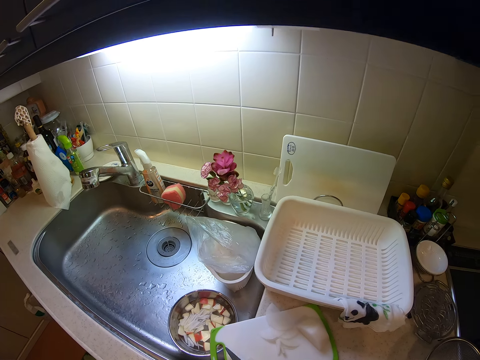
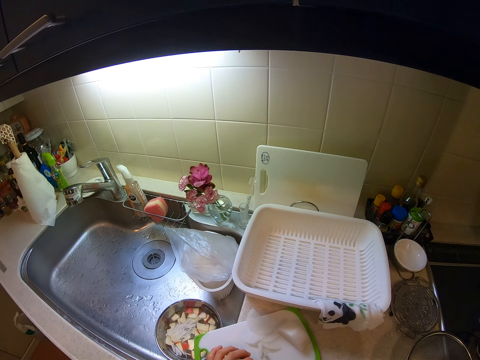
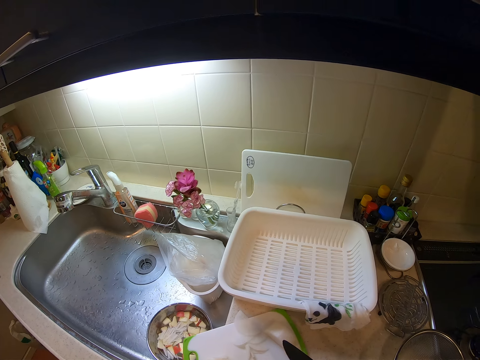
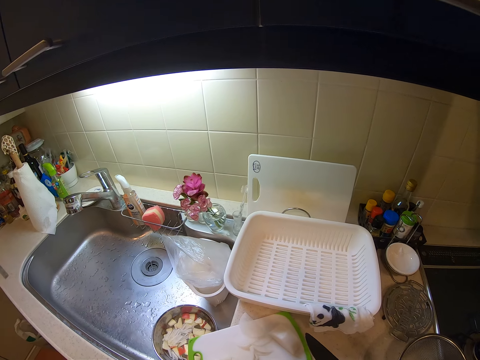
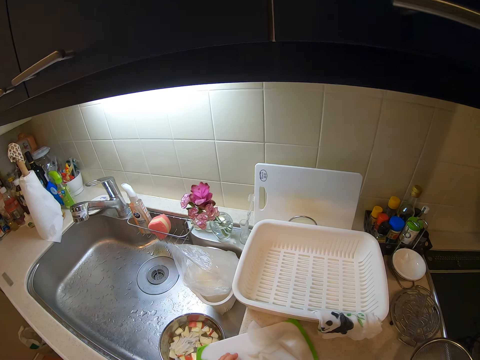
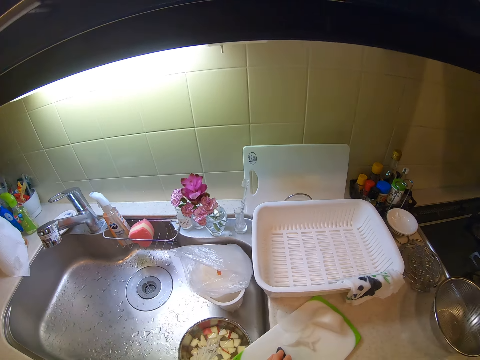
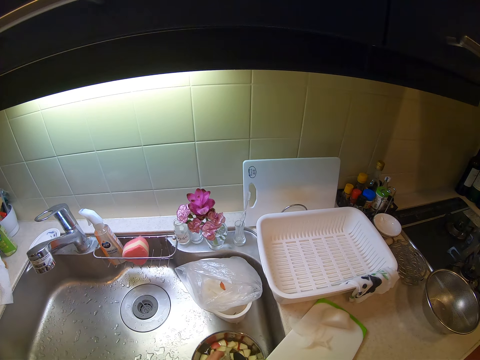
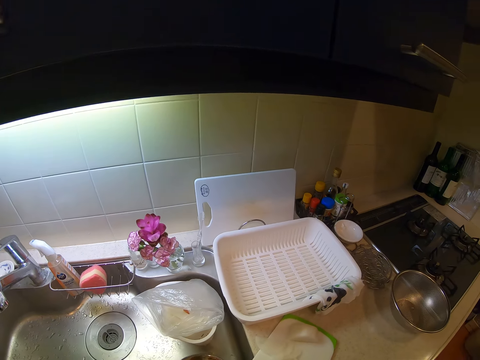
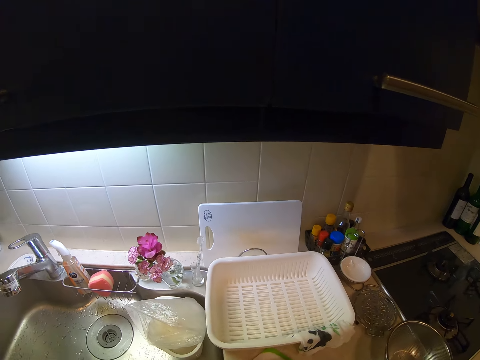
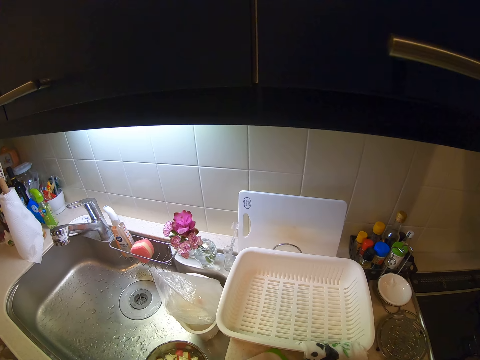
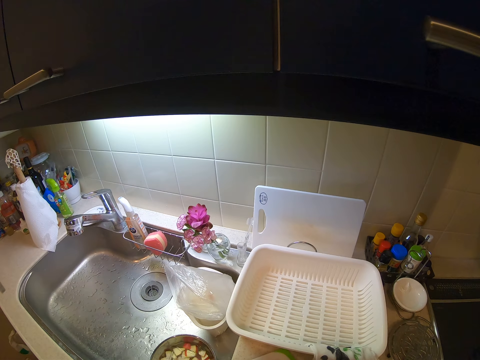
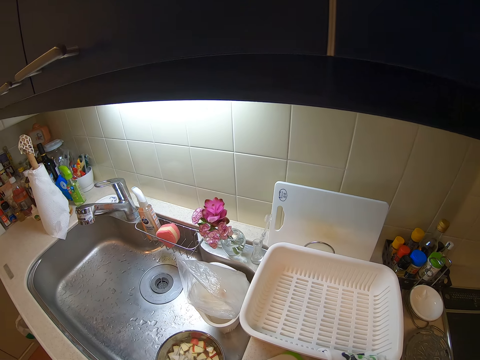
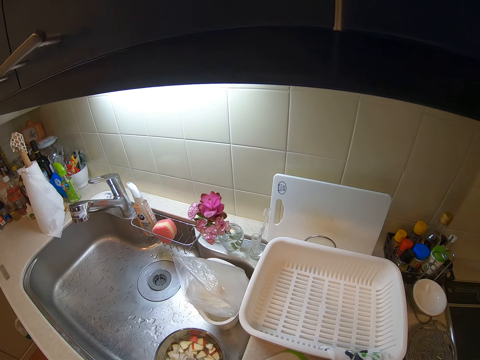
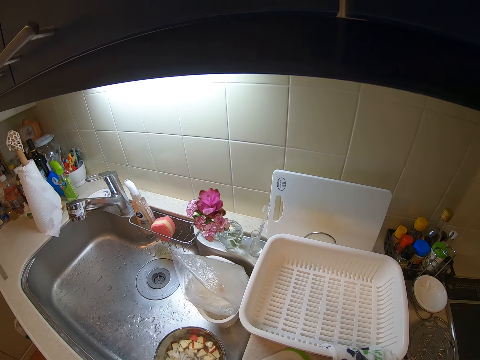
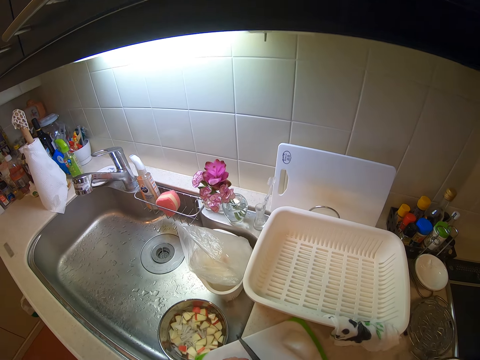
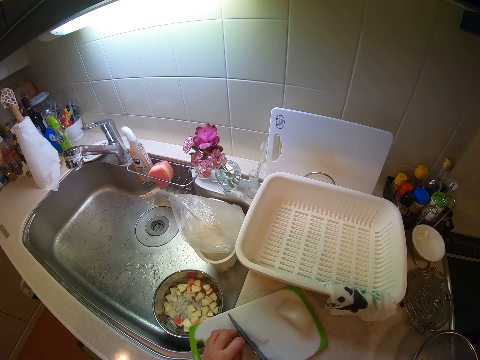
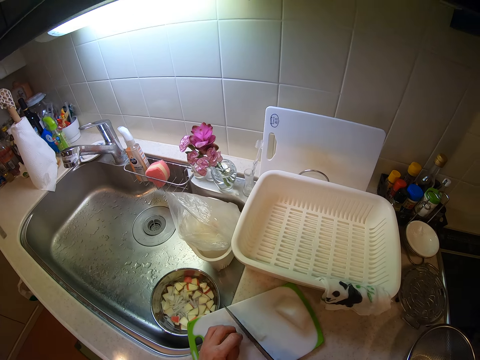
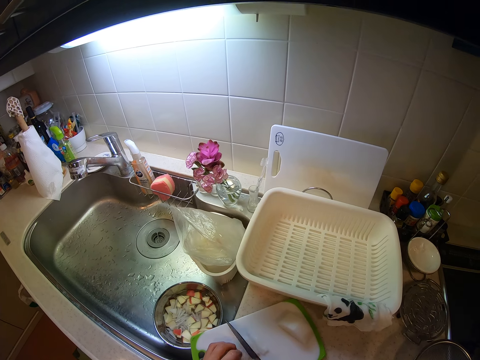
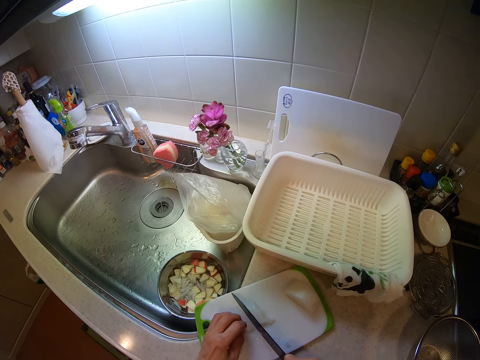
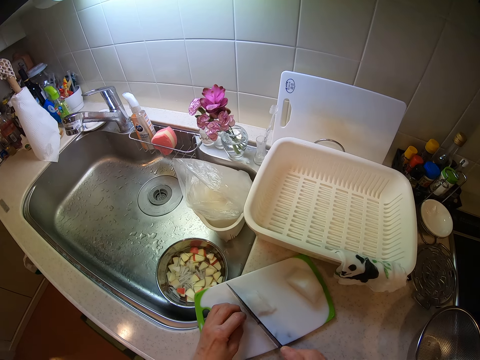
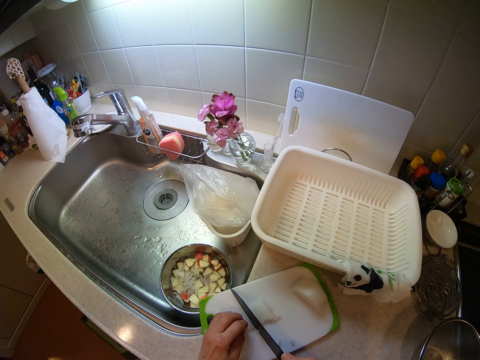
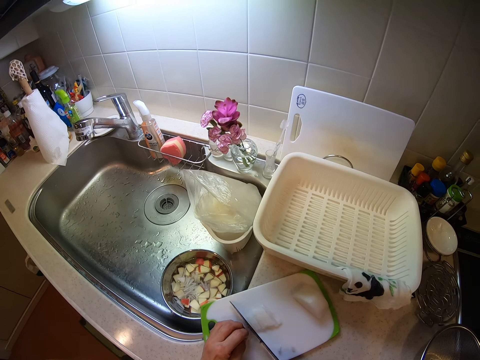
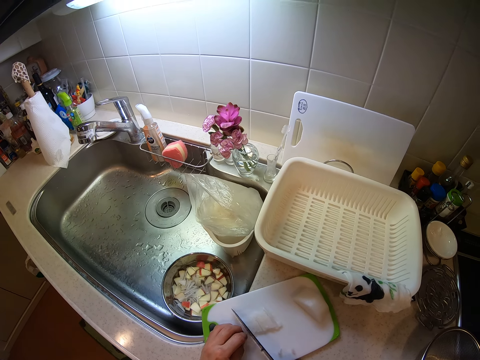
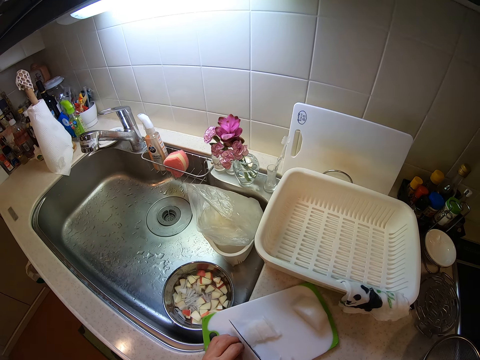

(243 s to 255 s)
The camera wearer turns the knife and removes pieces of something from the knife using his left hand. He picks pieces of something from the chopping board with the knife. He drops the pieces of the slice of yam on the knife into the stainless steel bowl of water in the sink. He cuts the slice of yam on the chopping board with the knife.

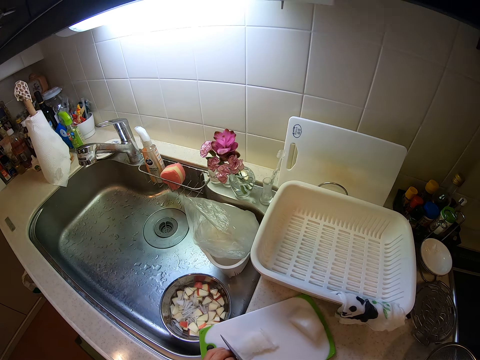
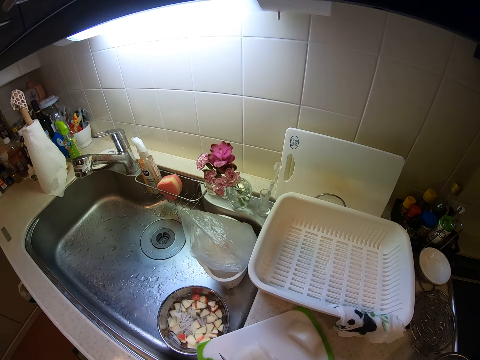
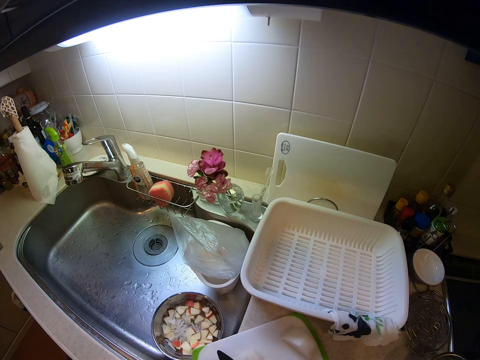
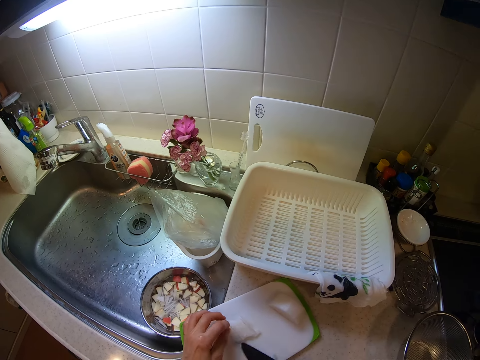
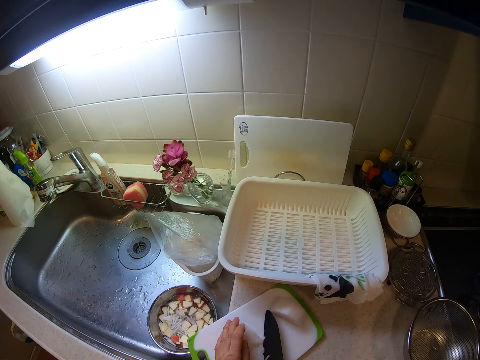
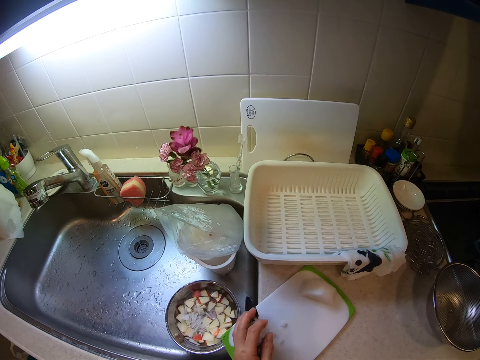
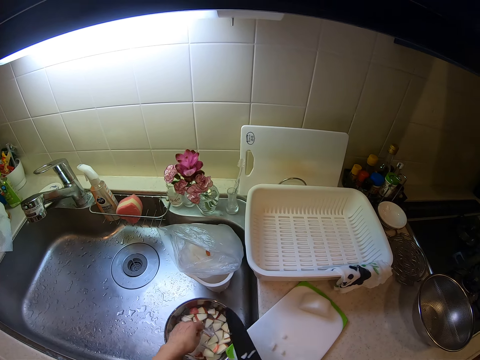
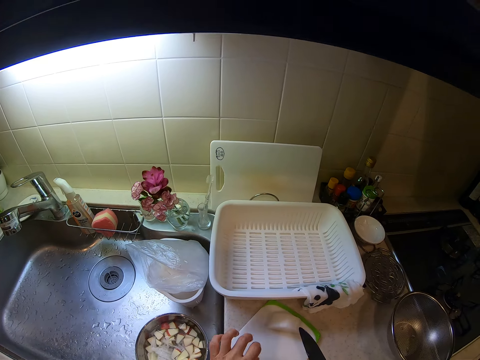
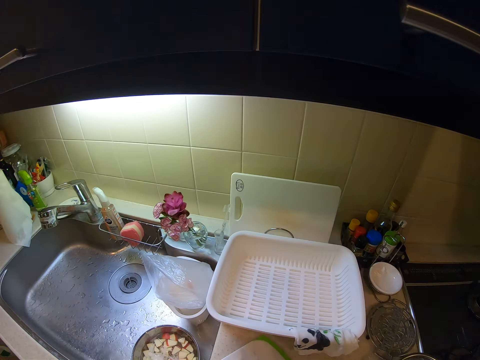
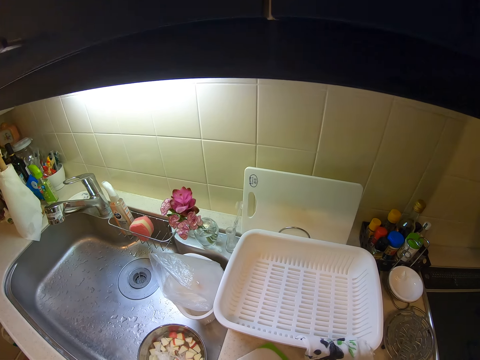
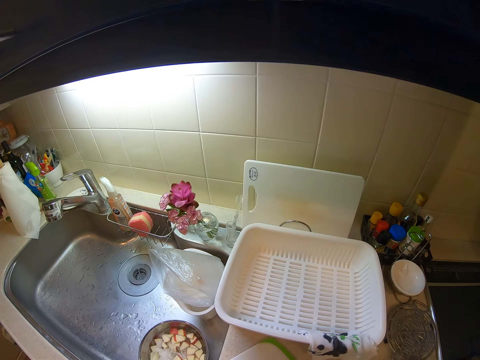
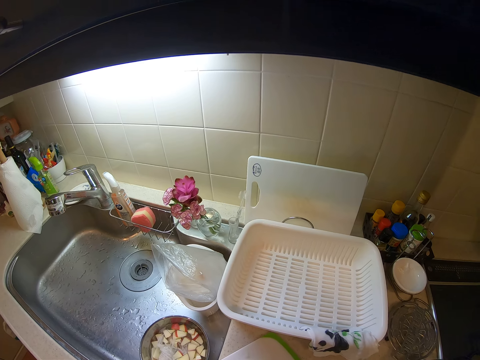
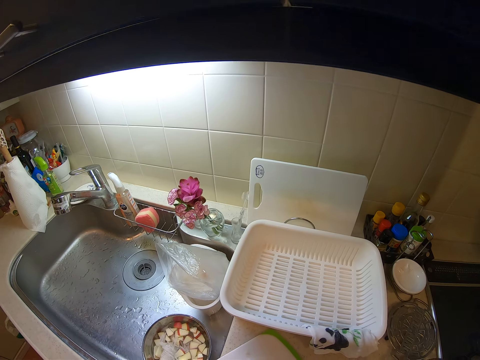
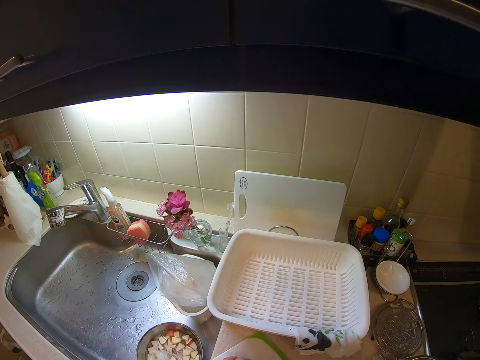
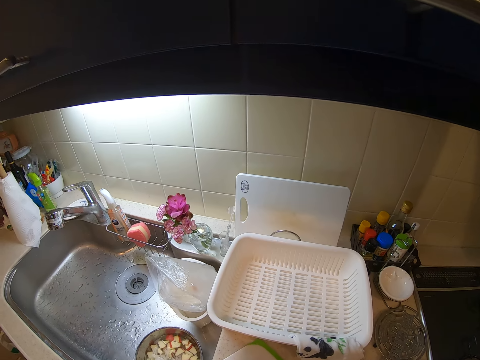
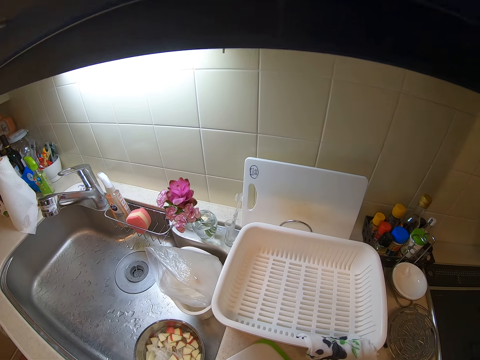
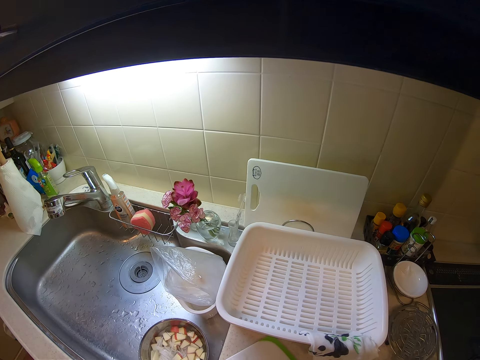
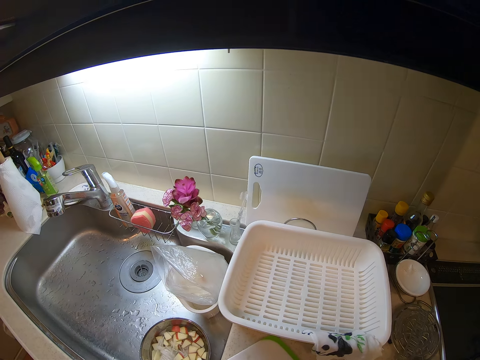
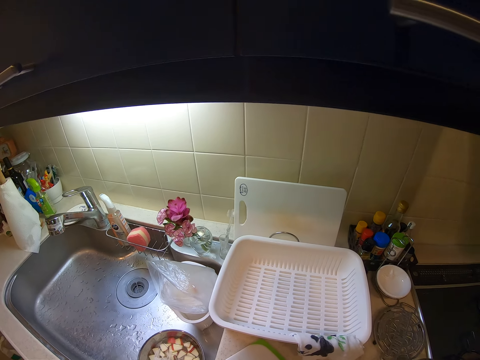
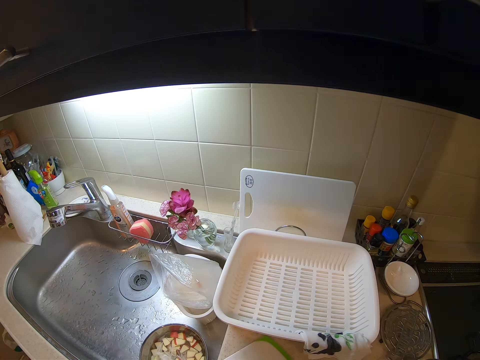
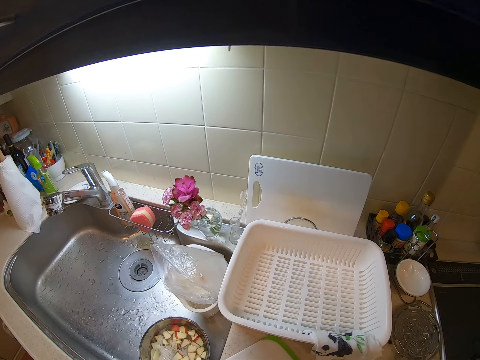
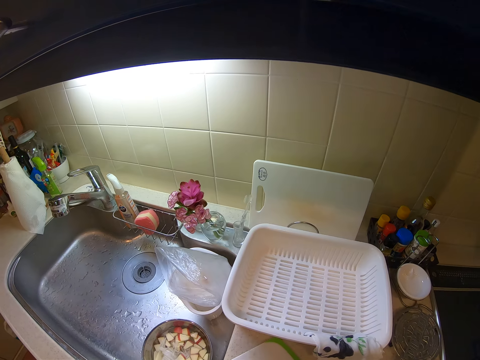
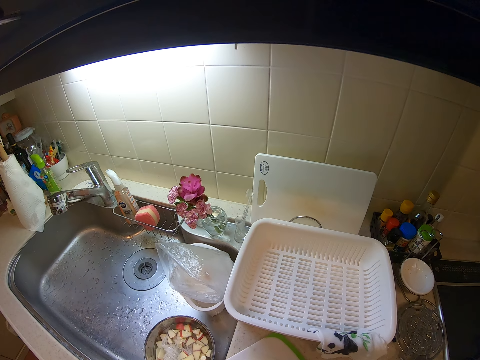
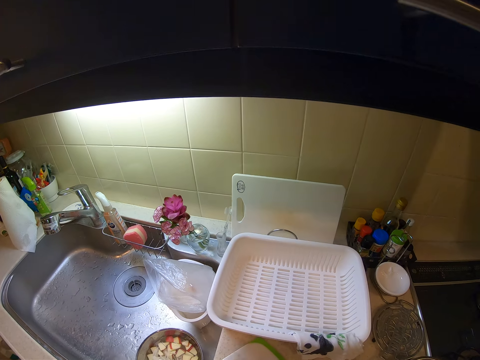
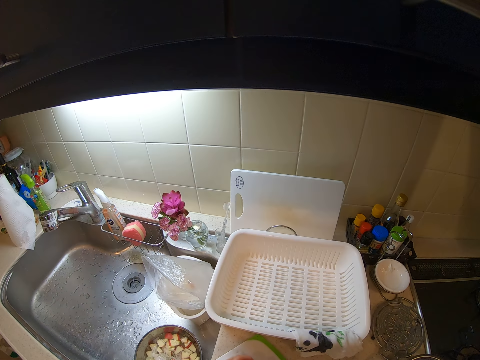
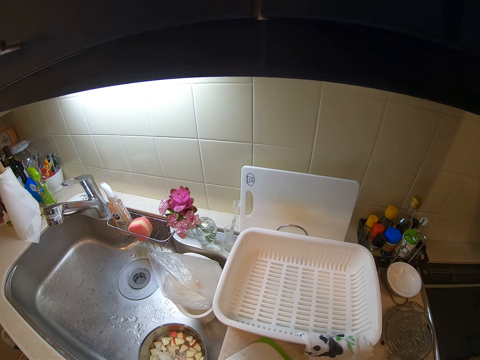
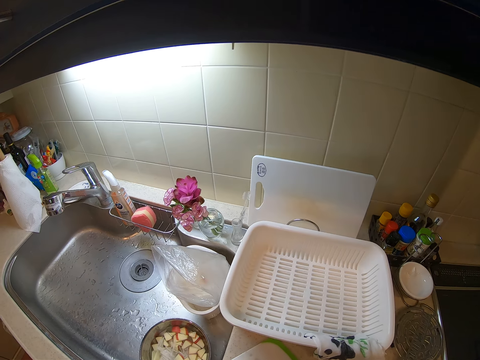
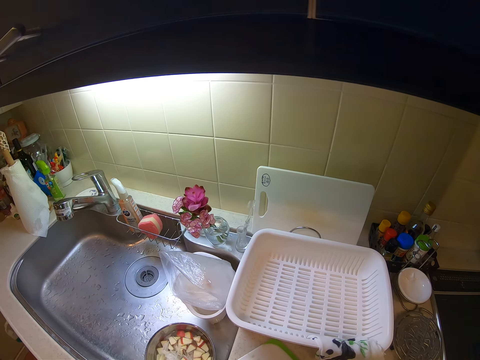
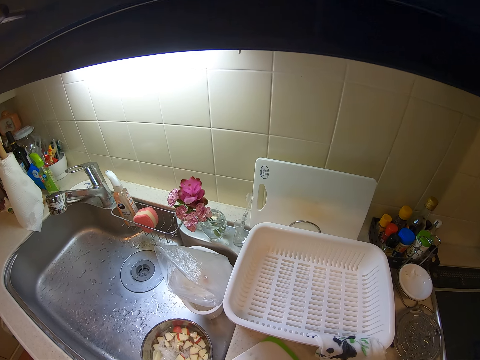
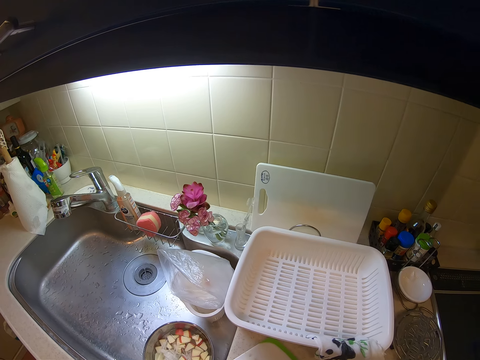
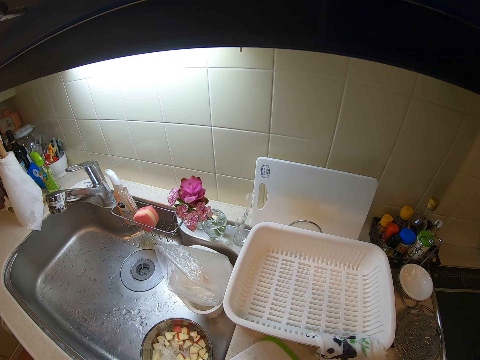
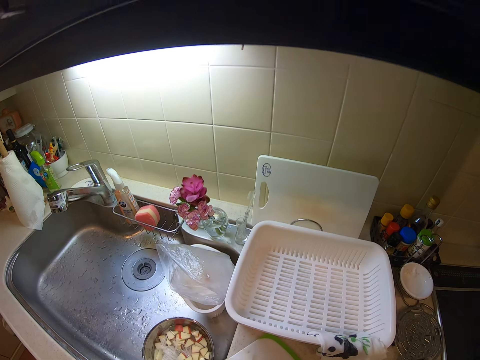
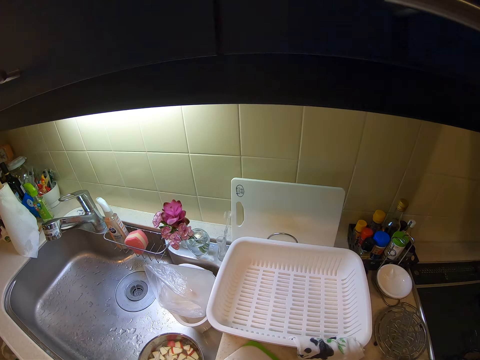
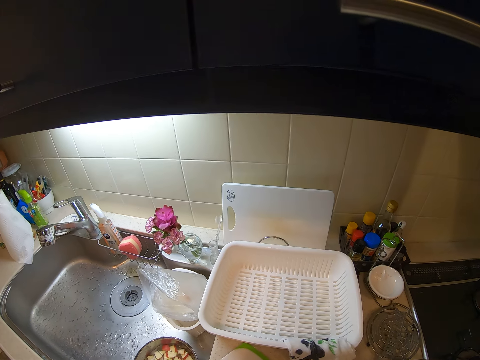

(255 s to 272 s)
The camera wearer packs the pieces of the slice of yam on the chopping board with the knife. They drop the pieces of the slice of yam on the knife into the stainless steel bowl of water in the sink. They cut the slice of yam on the chopping board with the knife. They hold a piece of something.
